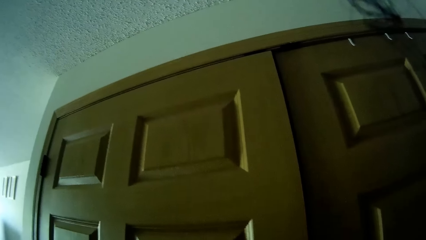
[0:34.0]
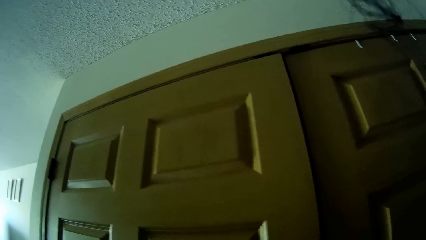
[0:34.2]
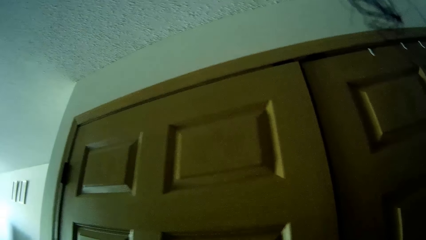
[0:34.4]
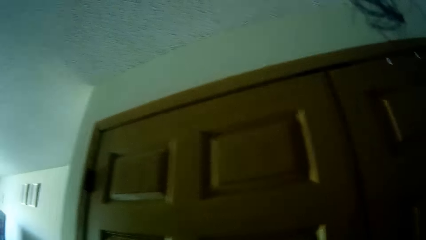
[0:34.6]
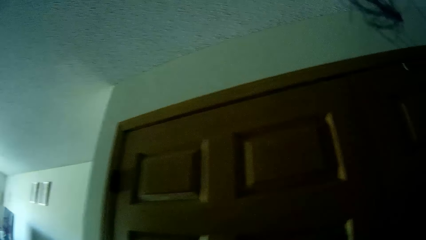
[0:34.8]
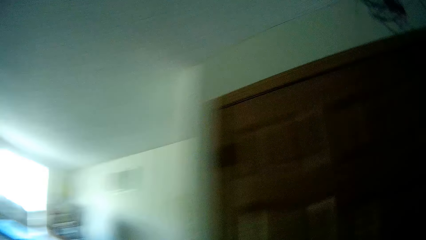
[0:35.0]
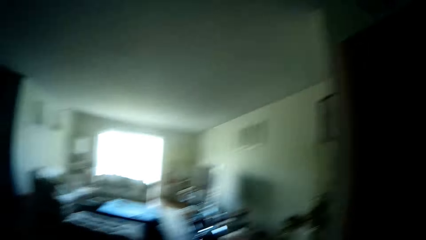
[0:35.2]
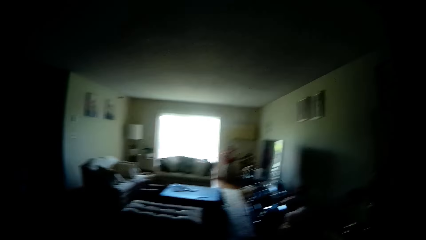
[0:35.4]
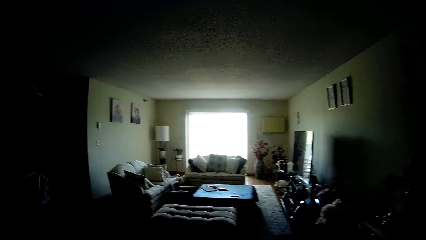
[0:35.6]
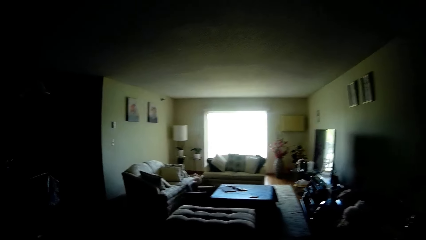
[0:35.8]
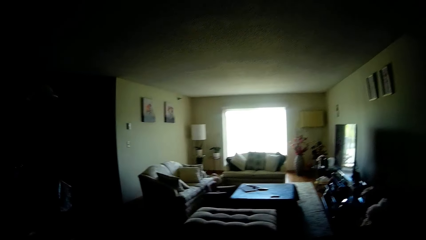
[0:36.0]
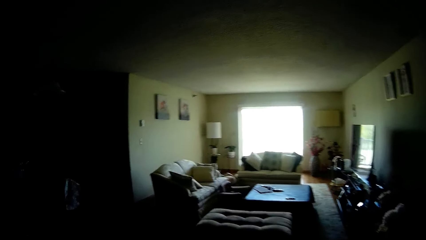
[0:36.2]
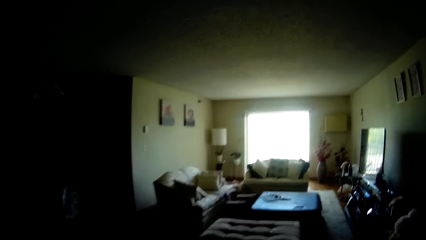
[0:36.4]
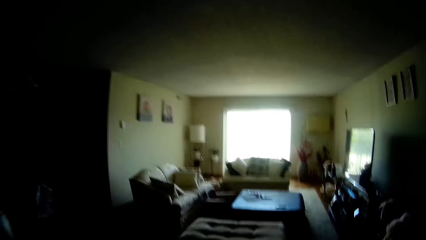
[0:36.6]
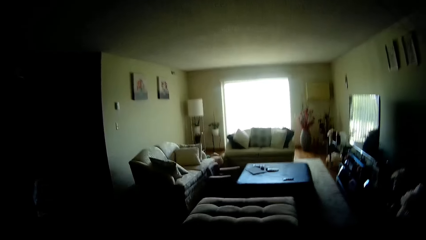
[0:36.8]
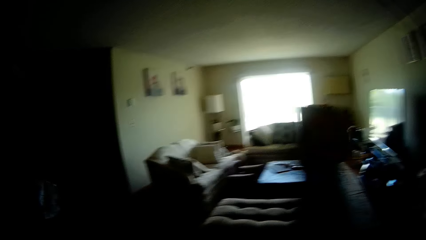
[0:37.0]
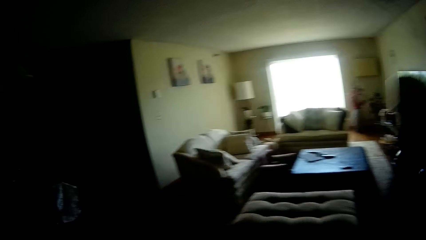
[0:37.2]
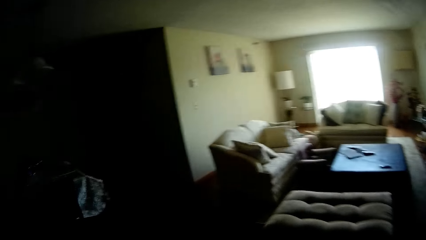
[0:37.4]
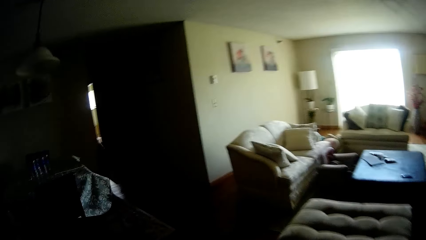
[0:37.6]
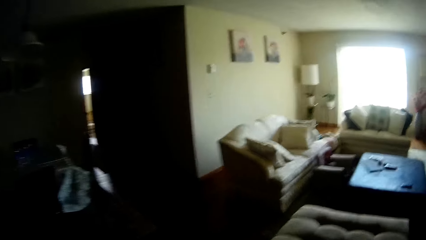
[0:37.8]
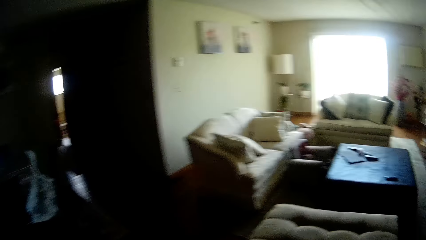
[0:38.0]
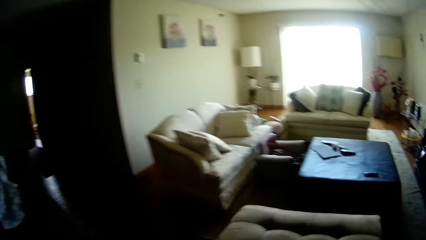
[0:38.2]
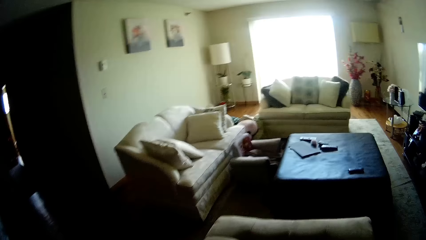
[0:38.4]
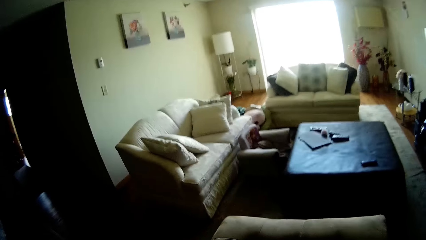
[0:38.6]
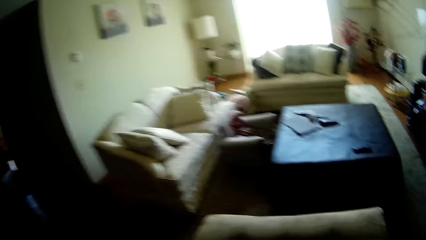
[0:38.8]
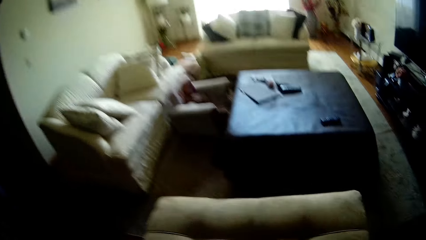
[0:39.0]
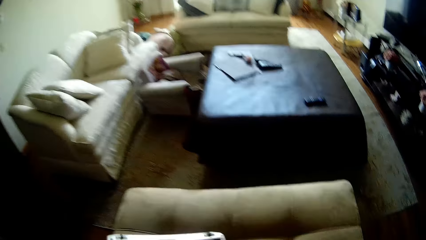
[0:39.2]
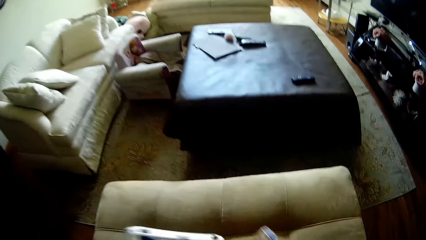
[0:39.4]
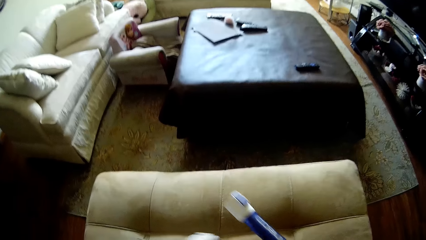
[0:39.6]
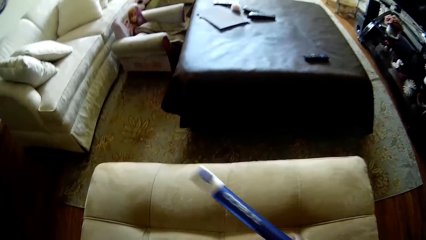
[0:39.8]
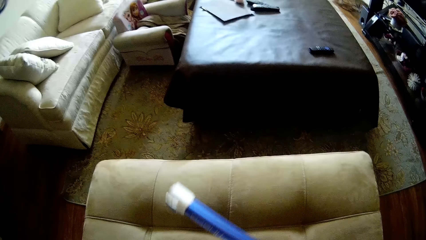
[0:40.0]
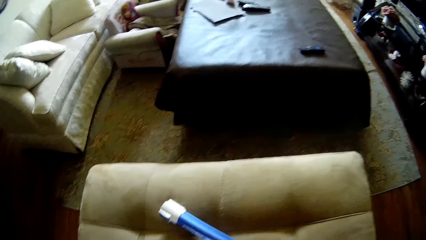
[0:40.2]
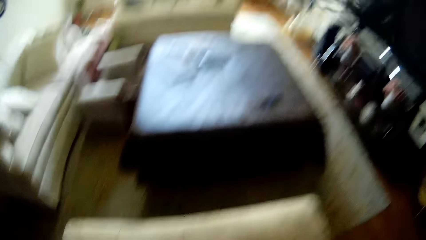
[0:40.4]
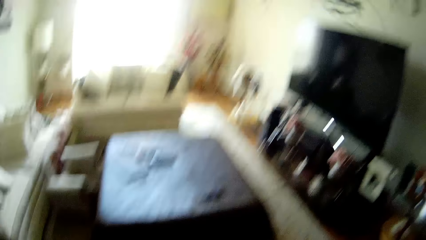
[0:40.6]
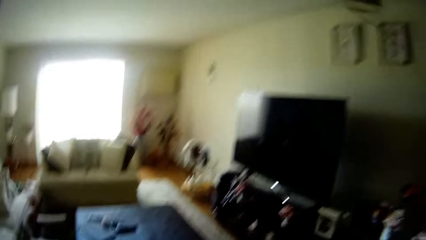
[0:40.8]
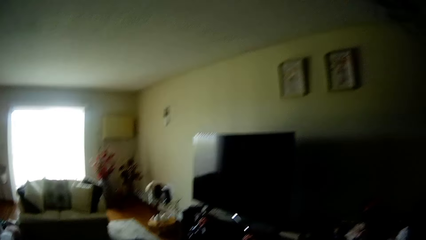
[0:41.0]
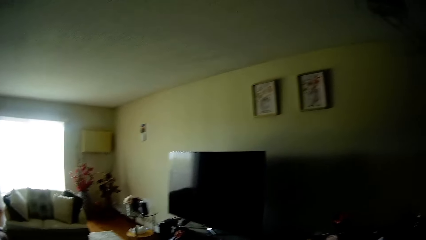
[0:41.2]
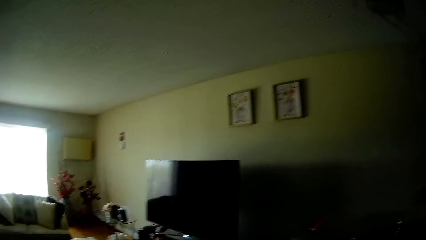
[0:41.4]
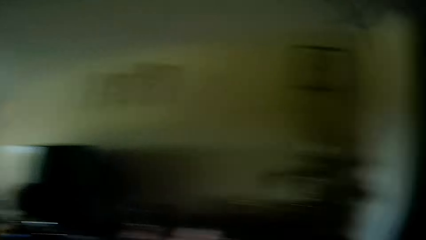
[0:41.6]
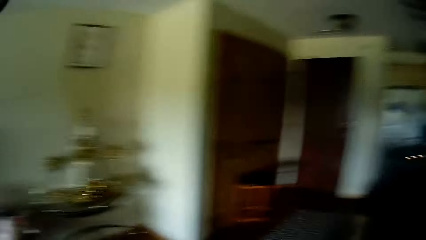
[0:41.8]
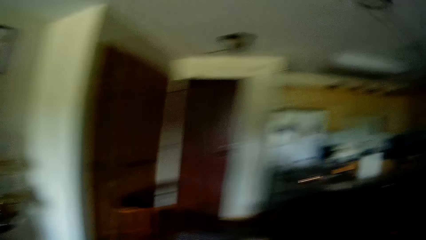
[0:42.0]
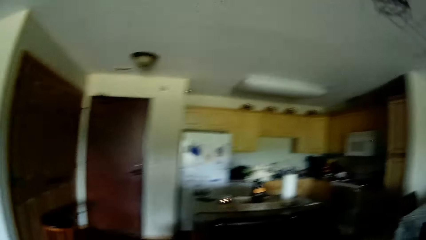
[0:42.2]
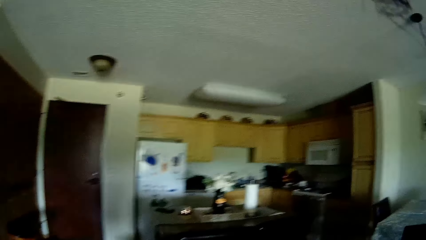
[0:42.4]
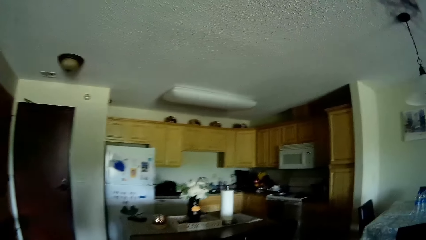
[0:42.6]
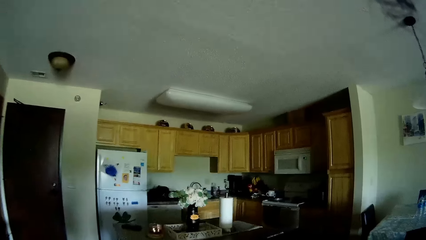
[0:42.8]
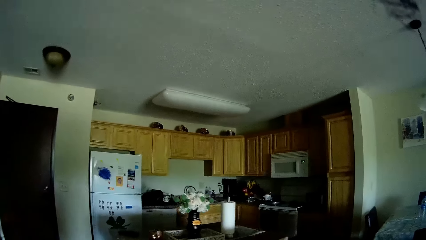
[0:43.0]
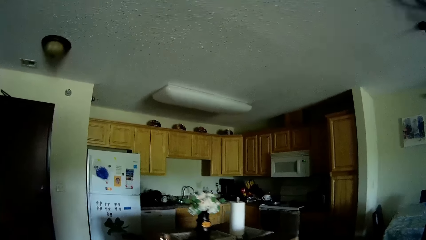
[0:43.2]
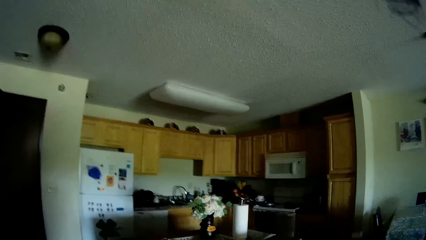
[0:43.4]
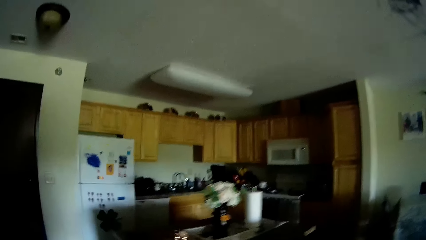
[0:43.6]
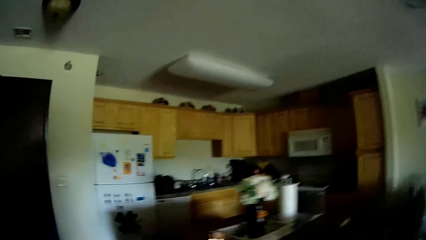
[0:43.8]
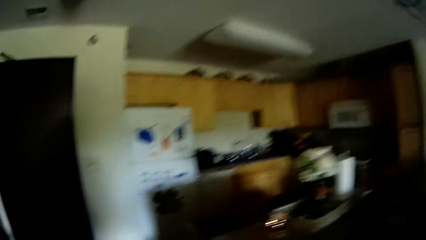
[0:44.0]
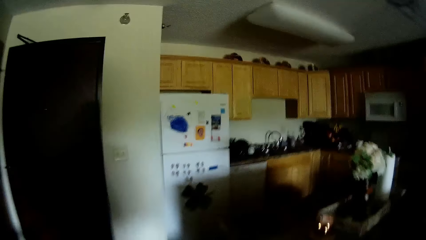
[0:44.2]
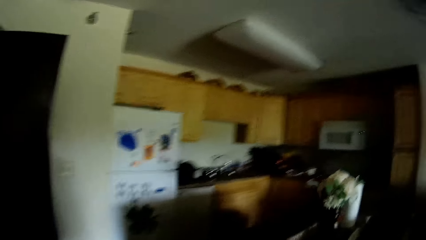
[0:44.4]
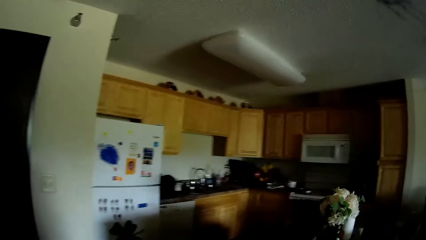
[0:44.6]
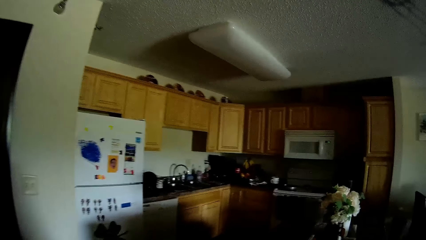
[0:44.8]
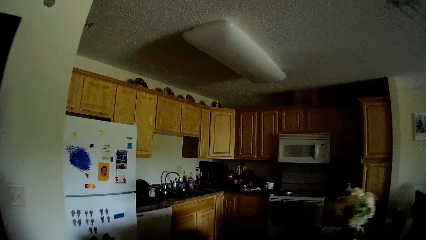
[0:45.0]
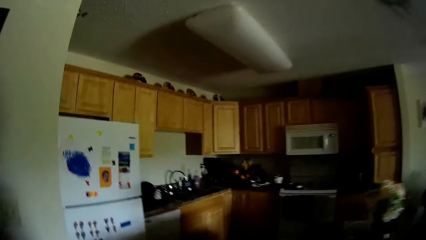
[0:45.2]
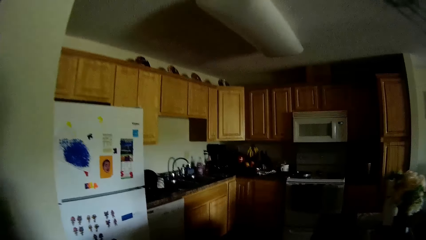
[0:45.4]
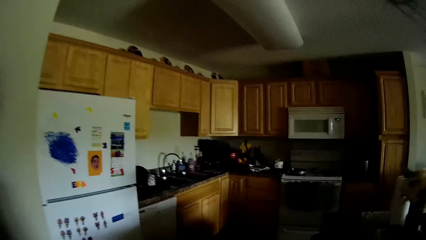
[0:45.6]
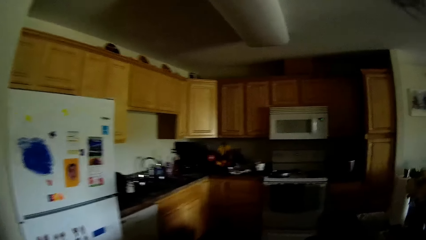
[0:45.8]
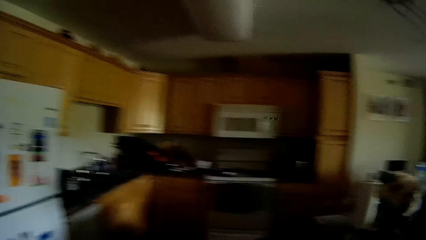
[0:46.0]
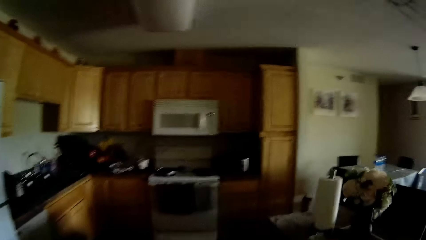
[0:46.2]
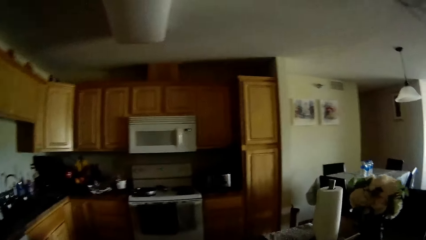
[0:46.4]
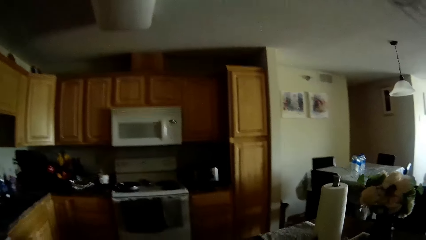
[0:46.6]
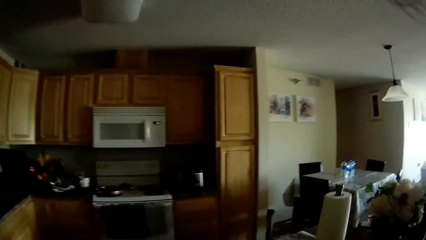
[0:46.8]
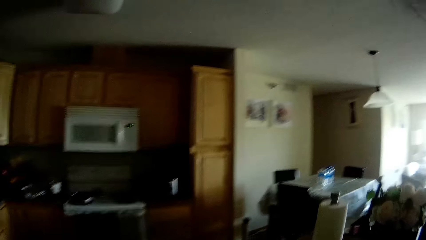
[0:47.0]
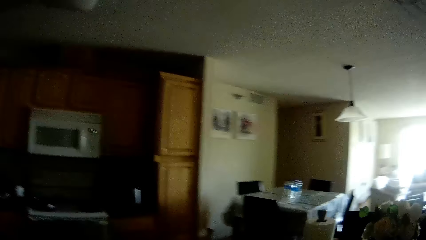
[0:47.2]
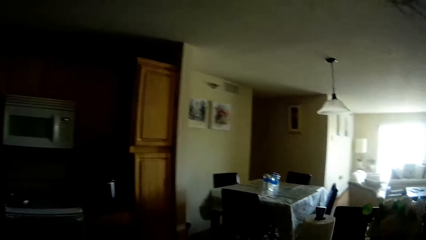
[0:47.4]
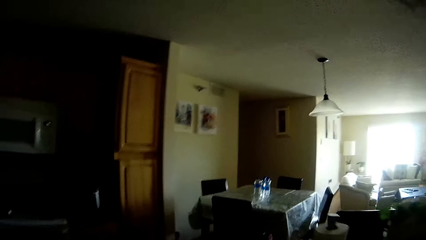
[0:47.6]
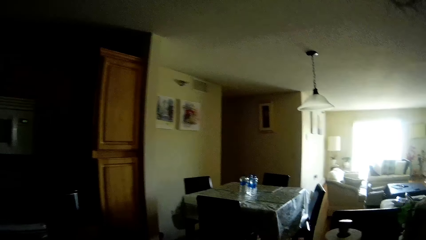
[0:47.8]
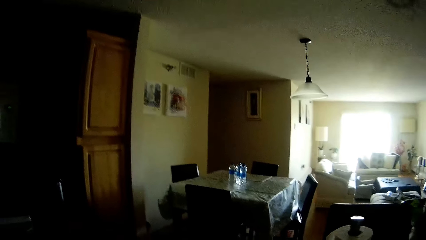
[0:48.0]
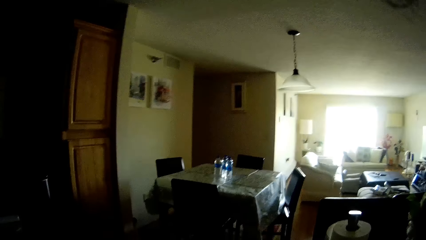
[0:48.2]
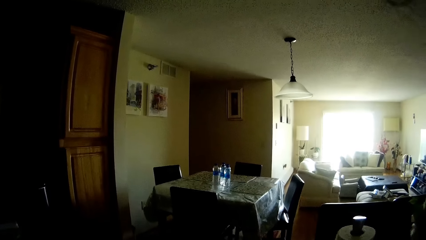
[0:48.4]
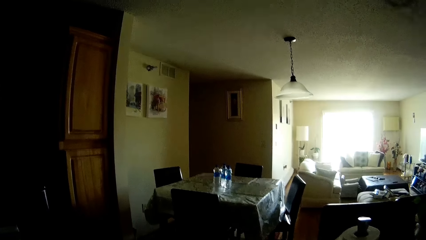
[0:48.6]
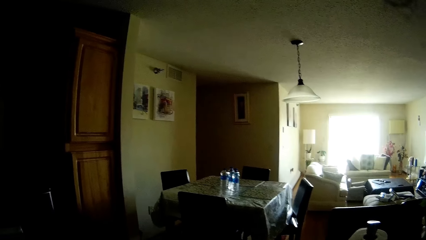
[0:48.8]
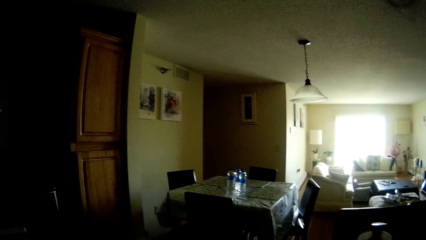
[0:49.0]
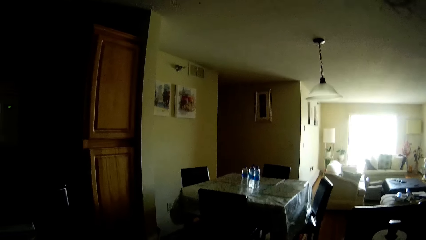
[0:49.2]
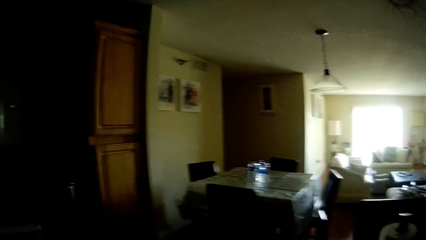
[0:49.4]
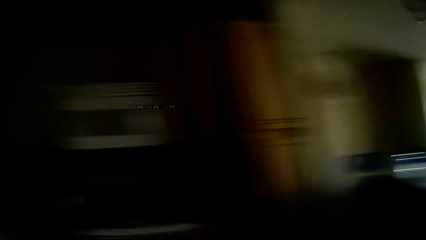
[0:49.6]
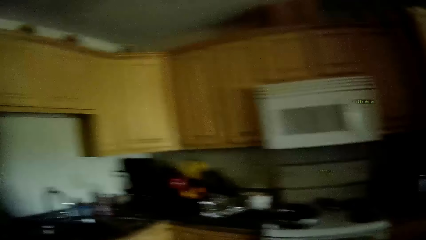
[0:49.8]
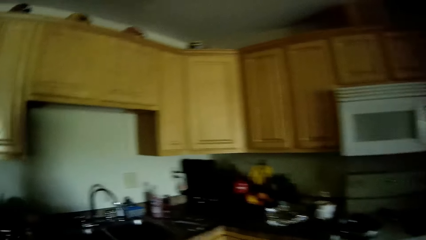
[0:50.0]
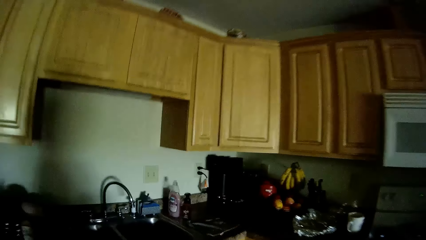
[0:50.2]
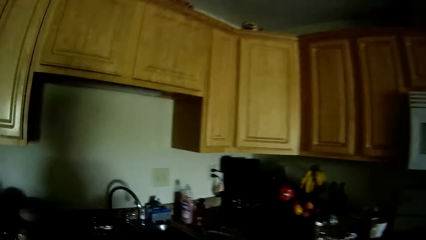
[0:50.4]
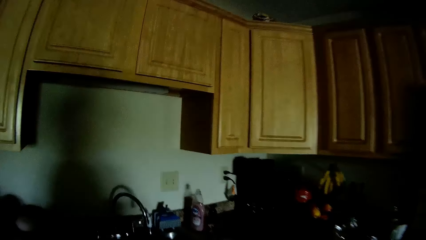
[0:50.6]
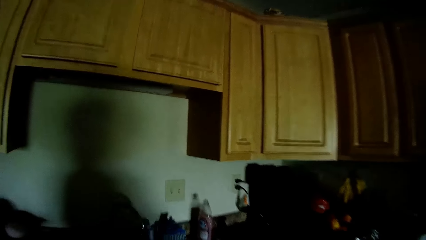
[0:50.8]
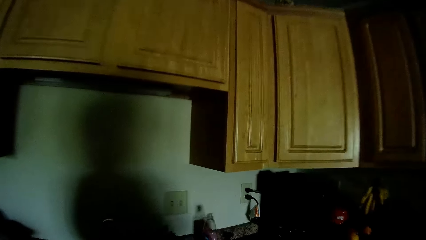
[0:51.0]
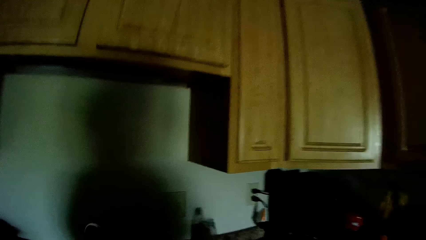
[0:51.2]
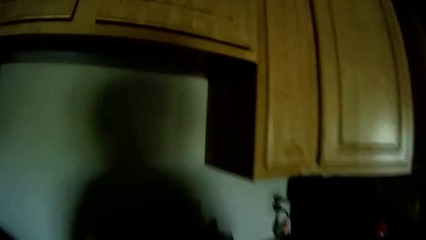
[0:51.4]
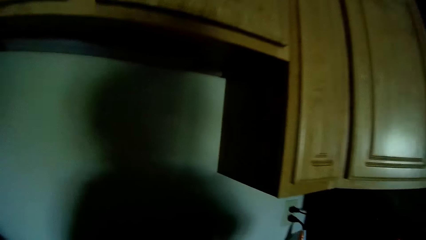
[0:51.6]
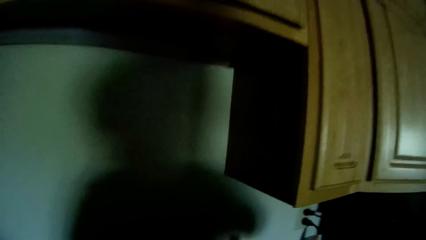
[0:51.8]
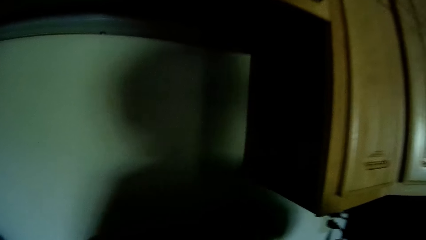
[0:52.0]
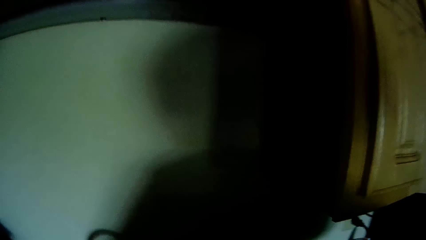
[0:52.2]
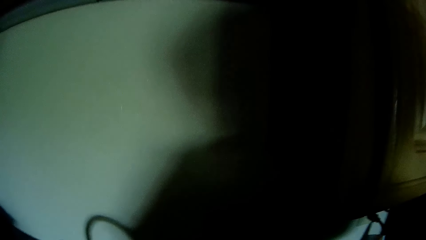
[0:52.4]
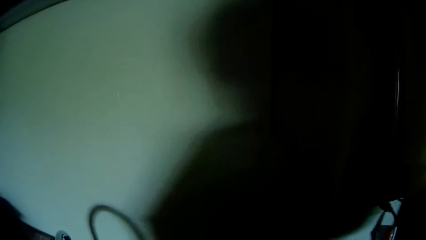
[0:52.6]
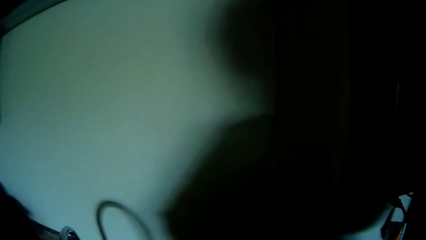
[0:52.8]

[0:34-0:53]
The camera wearer looks up. She walks from the wardrobe to the living room. She stretches a hand, lifts the hand up and walks. She drops a marker or vacuum on a sofa in the living room with her right hand. She looks around. She walks from the living room to the kitchen. She tears a sheet from a roll of paper towel on a table with her left hand.
